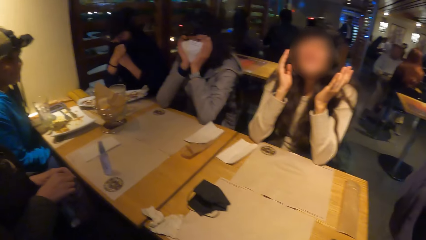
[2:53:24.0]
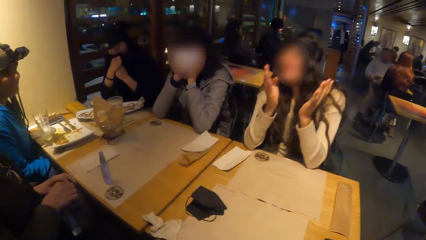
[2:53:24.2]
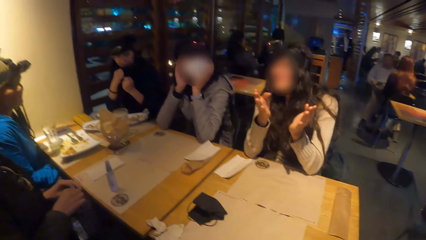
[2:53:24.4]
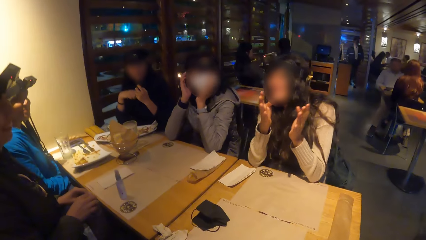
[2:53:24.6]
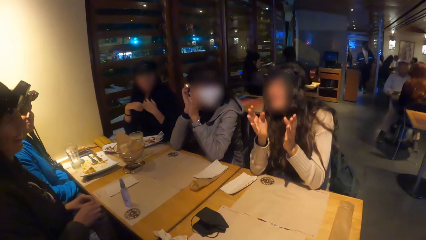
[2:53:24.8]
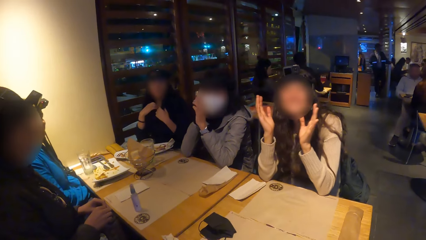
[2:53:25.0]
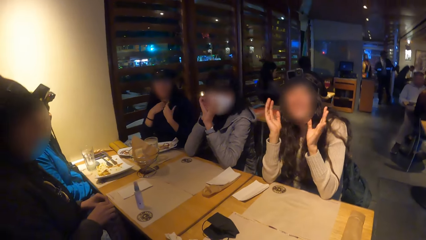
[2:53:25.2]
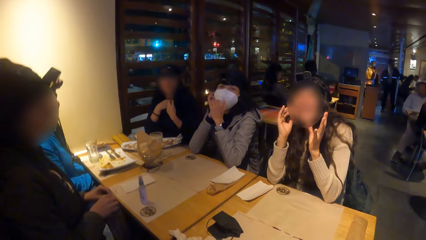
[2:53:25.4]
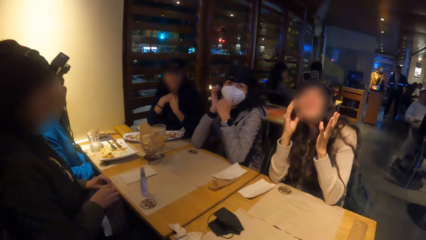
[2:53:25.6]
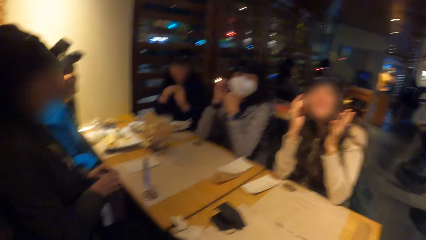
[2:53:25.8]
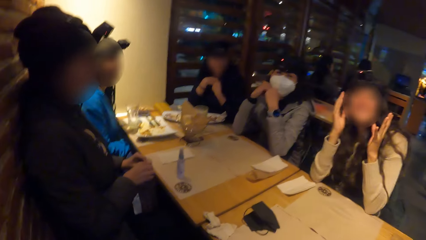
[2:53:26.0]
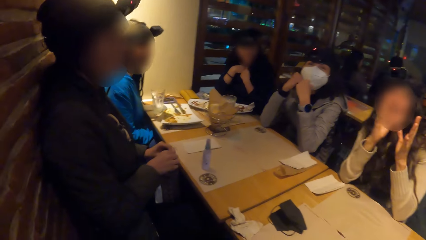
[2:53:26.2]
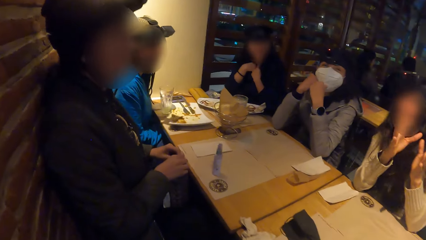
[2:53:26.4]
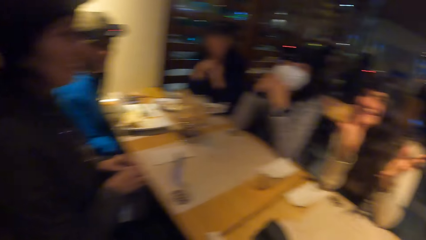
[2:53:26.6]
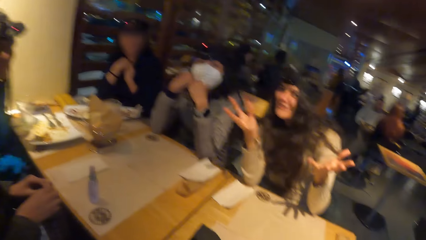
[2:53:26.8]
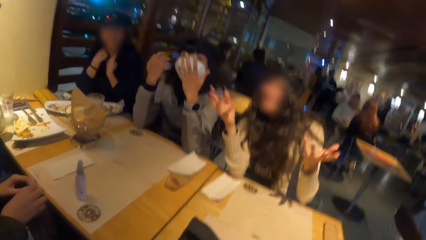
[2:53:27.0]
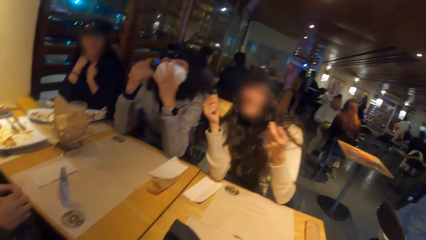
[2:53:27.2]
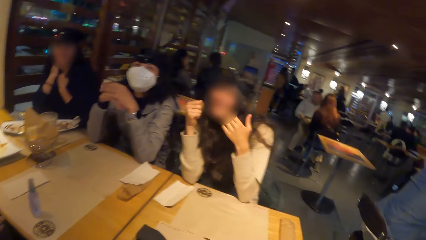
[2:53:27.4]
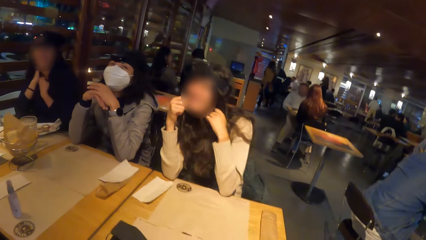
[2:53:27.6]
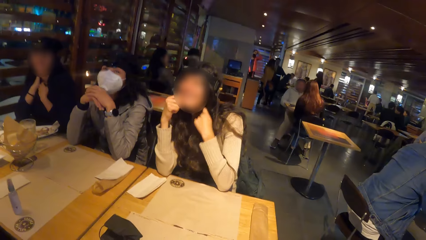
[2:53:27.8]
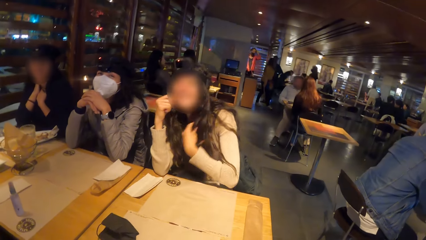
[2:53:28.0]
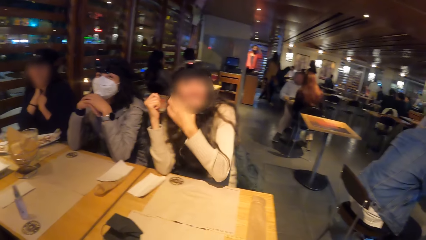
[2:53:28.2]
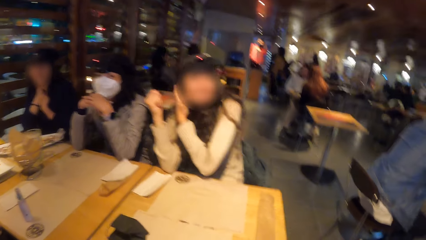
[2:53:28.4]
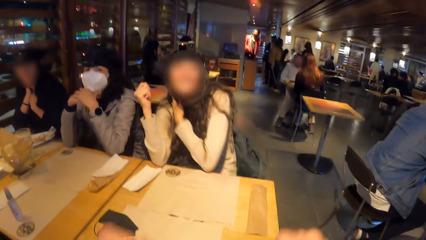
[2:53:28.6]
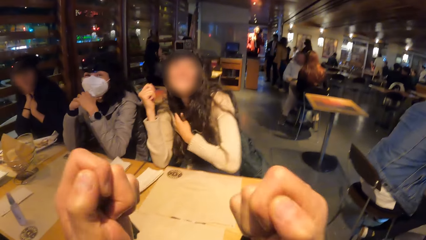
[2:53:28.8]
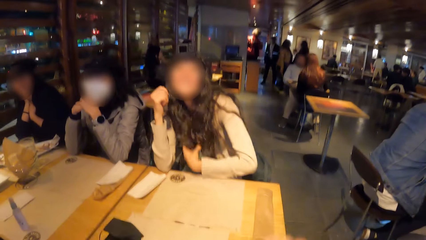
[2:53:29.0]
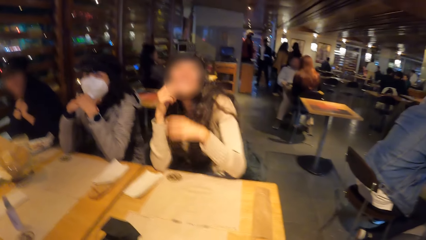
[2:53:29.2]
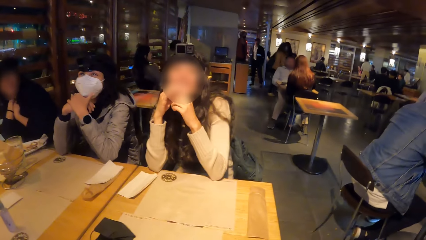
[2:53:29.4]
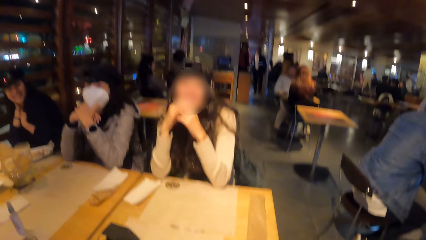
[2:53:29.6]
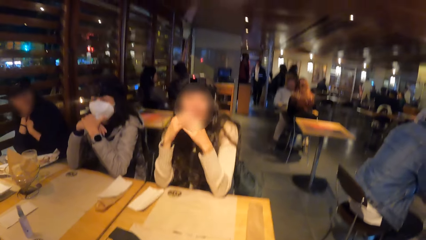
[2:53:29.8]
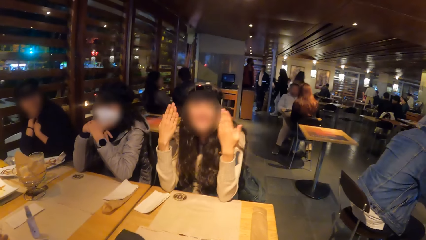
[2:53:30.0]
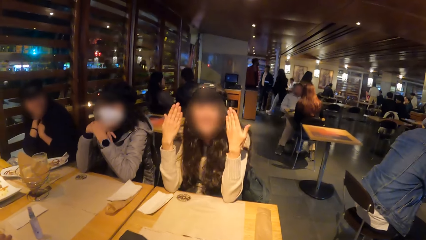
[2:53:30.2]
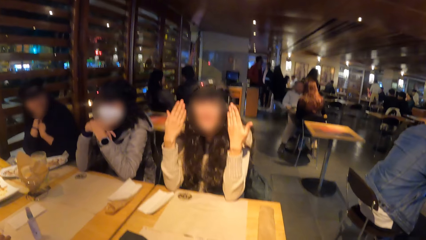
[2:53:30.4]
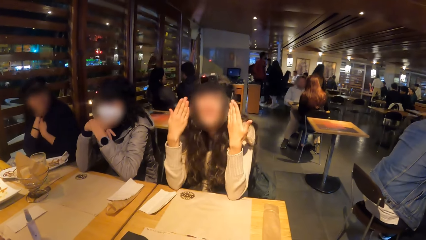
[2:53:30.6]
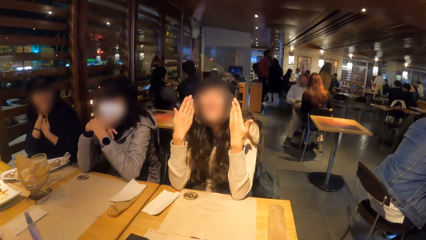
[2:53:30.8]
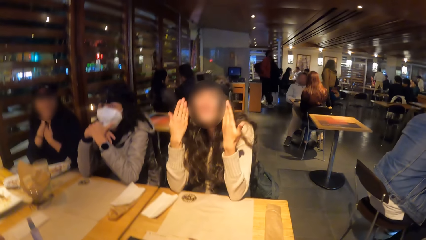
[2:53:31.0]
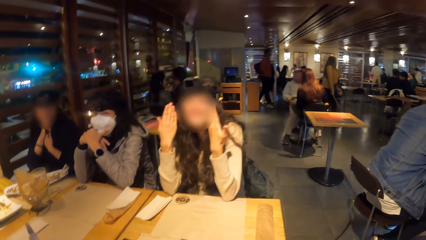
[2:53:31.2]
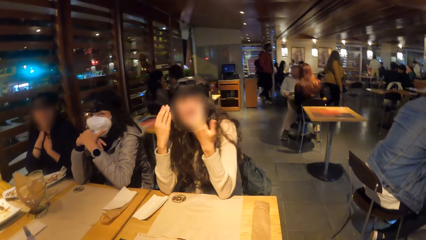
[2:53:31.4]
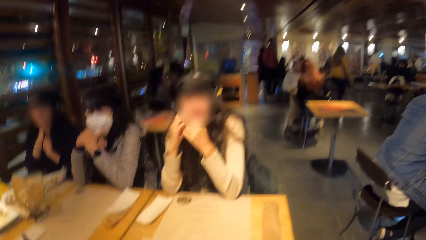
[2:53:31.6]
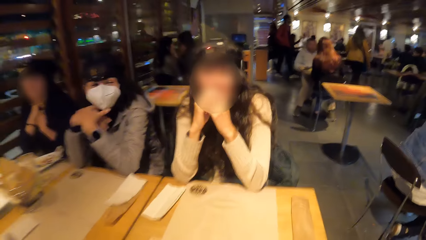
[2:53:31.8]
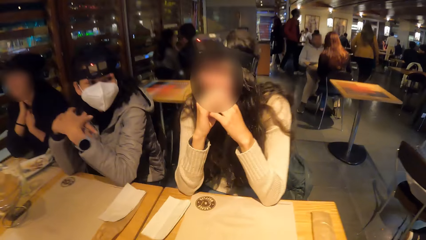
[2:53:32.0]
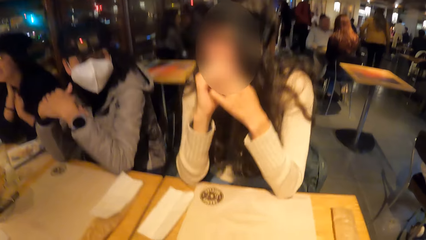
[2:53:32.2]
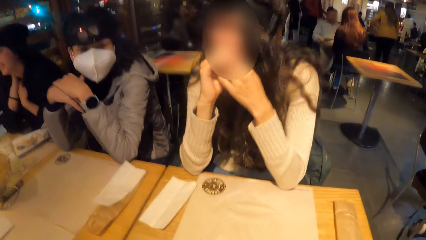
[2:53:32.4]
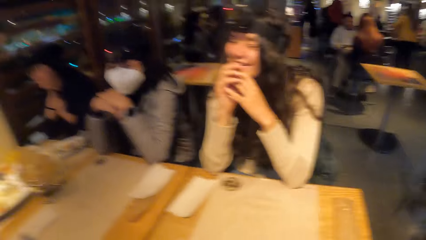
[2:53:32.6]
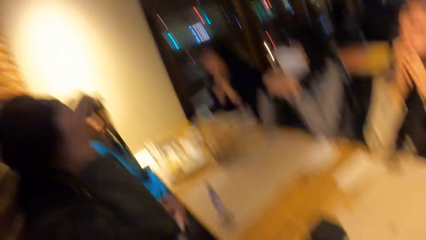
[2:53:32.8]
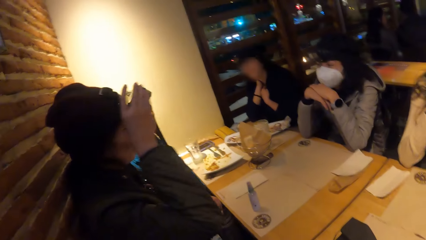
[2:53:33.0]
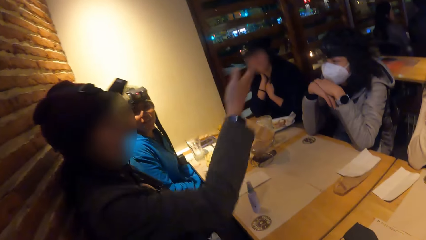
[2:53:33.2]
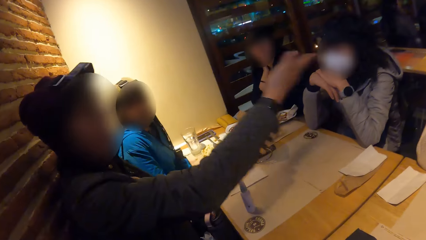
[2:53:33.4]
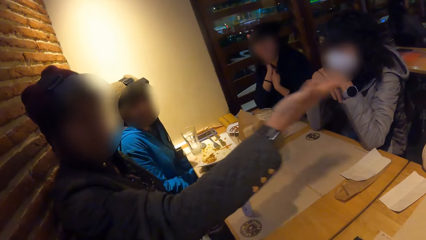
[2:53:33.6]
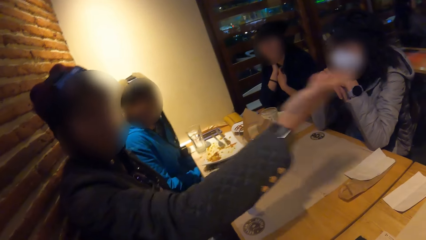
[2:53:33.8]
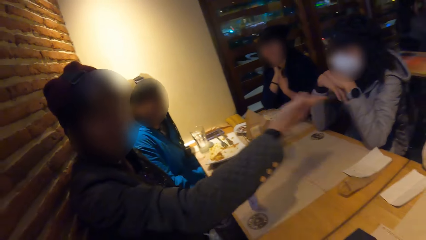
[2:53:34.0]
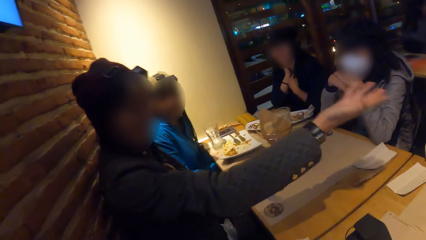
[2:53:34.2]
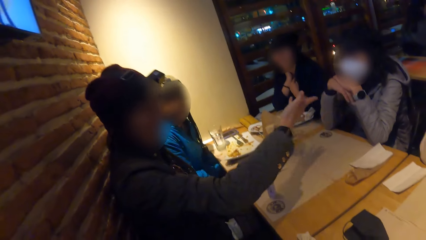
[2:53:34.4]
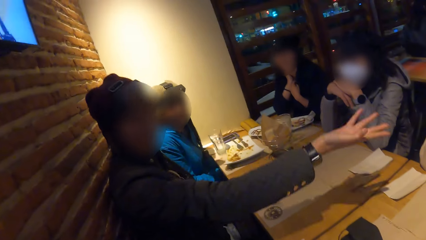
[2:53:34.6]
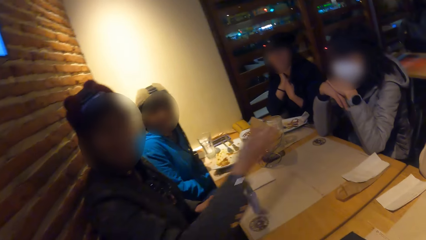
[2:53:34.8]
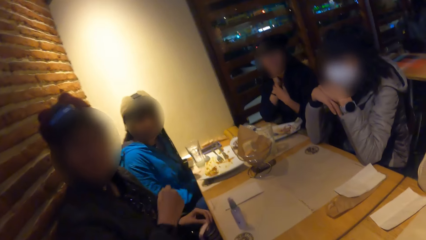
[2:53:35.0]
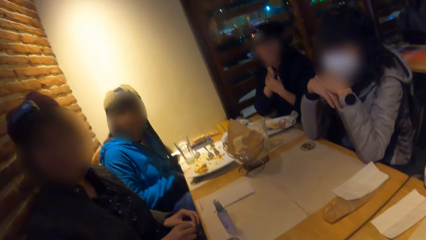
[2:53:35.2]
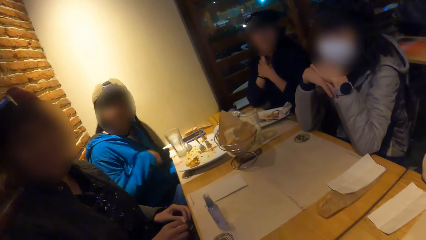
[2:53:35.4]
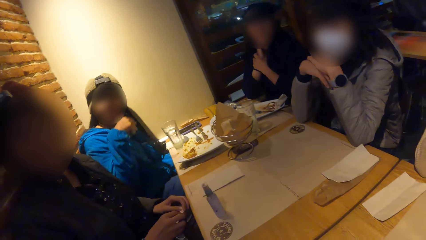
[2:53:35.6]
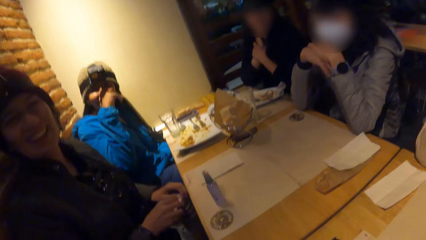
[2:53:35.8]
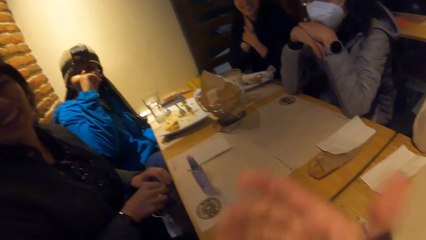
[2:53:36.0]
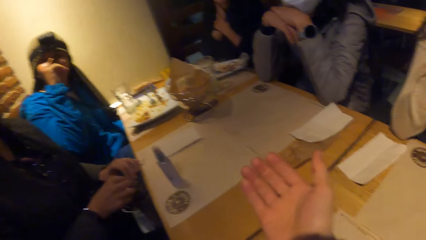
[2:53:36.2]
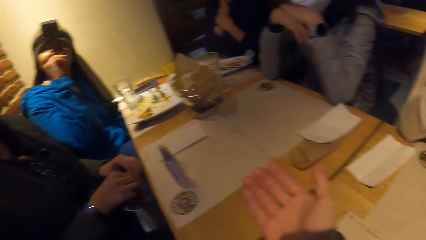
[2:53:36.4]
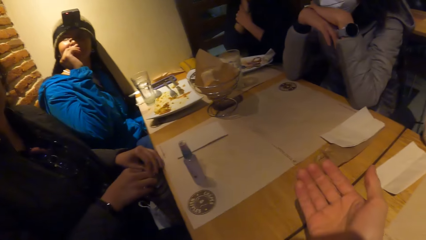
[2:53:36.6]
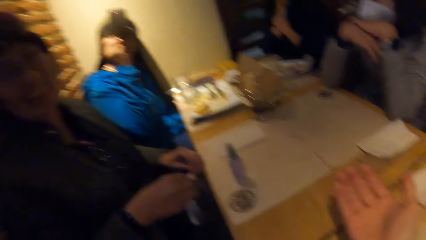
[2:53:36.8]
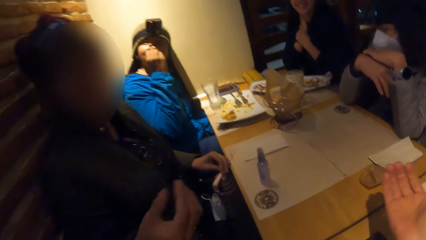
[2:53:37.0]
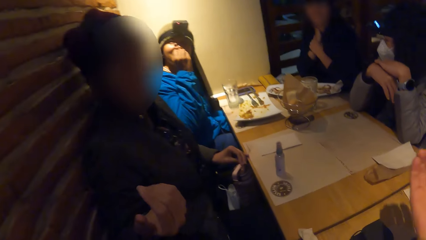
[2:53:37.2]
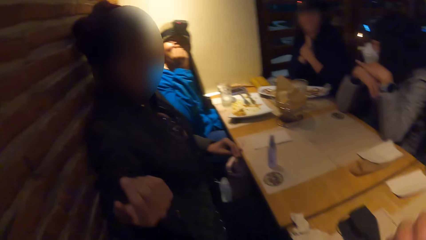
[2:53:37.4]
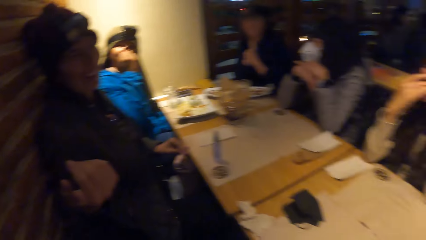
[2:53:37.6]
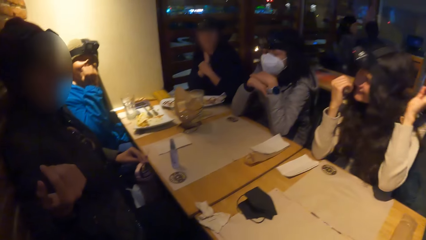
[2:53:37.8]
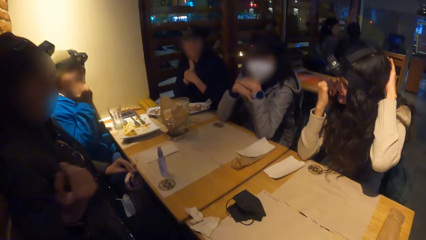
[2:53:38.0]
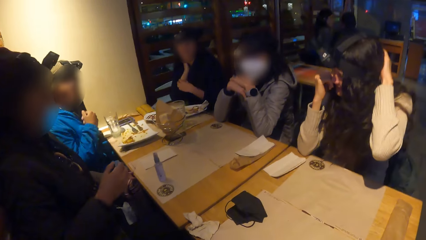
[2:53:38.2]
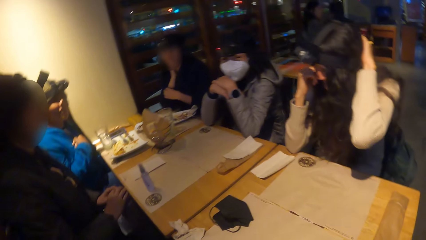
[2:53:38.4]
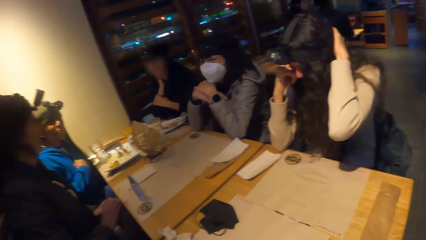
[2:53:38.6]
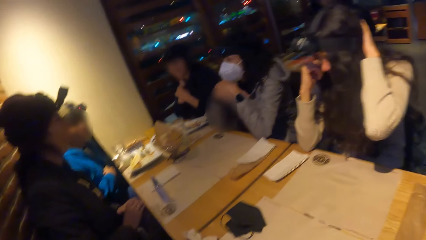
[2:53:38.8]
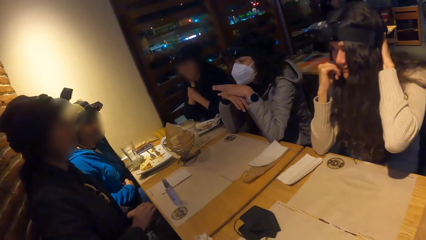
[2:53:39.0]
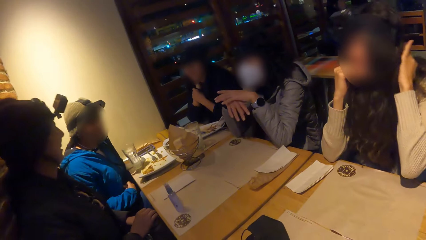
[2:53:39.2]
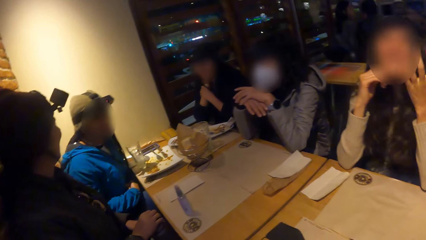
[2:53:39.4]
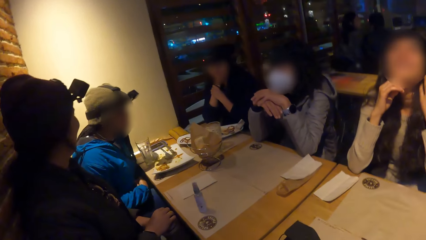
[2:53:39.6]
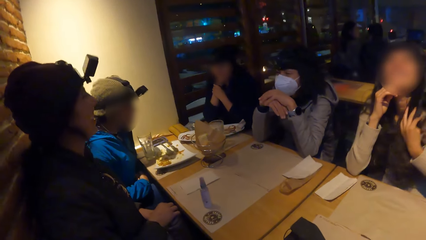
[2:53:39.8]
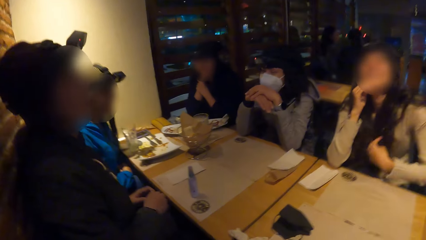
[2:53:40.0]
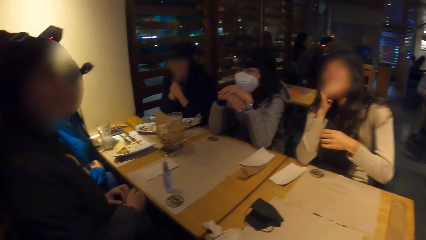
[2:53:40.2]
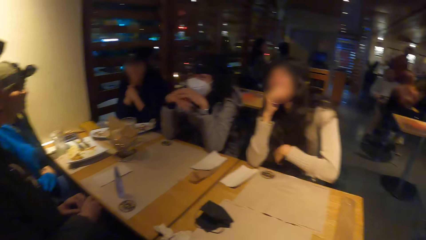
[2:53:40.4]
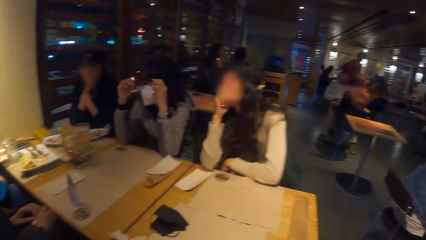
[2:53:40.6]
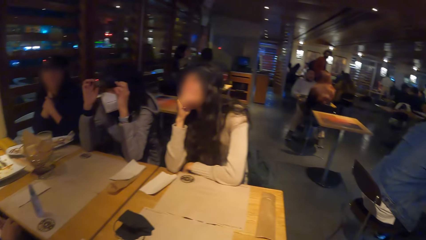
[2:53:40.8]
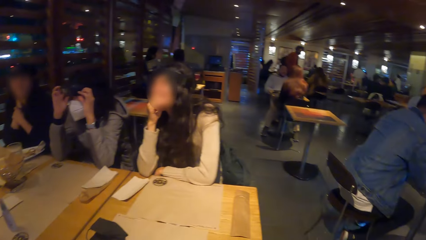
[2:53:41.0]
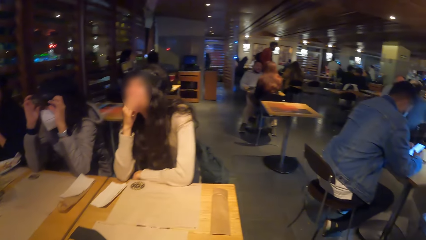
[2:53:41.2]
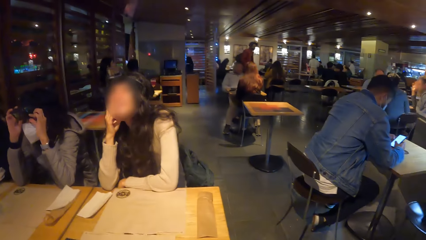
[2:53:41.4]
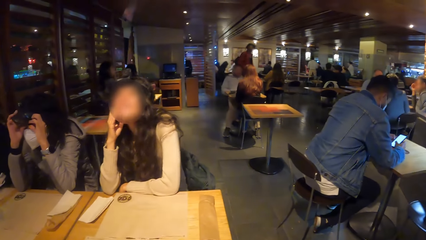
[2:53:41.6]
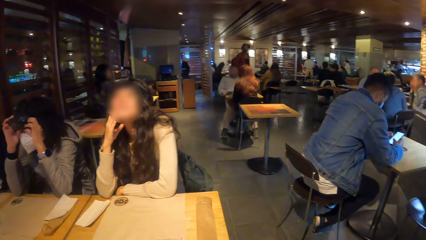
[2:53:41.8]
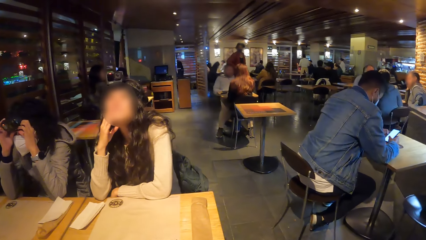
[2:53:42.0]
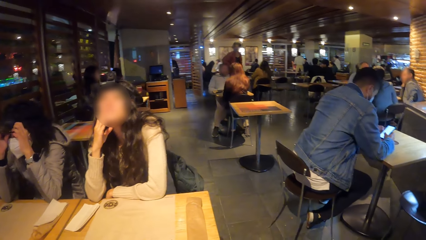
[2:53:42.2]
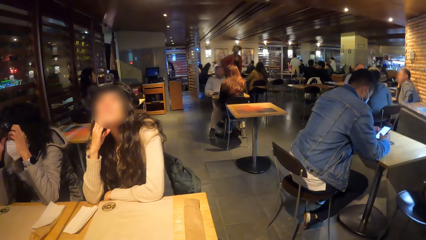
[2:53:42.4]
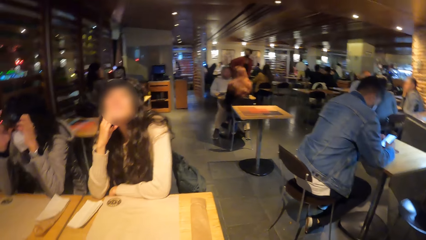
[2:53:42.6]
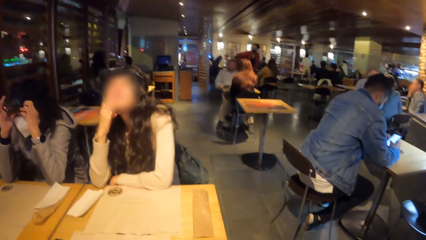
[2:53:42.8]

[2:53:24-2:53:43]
The camera wearer interacts with the group of people. He lifts both his hands. A woman adjusts a camera on her head with both hands.
